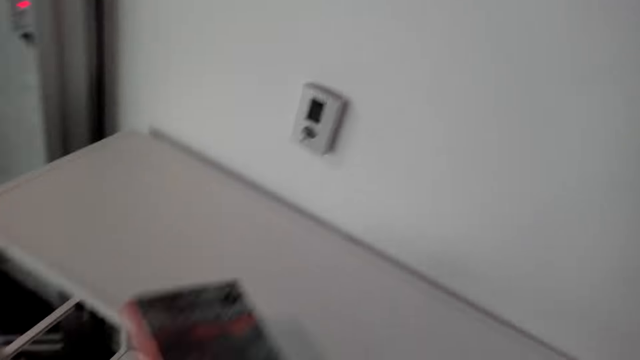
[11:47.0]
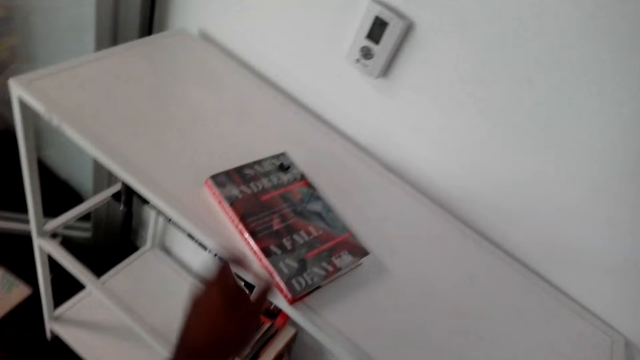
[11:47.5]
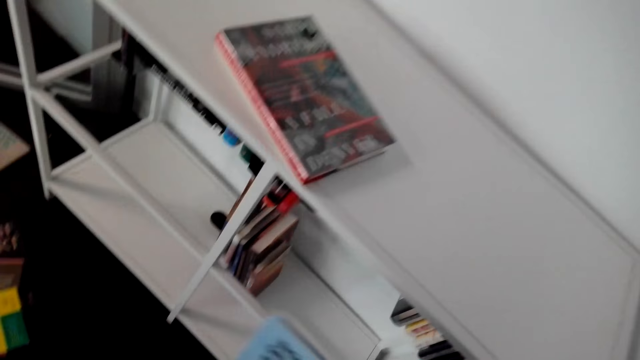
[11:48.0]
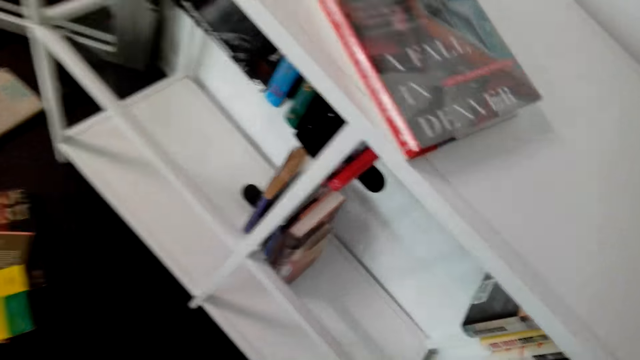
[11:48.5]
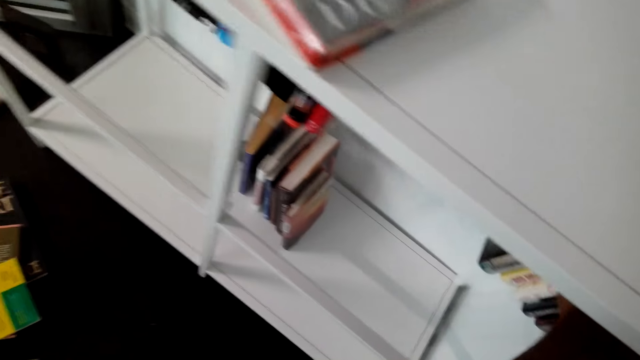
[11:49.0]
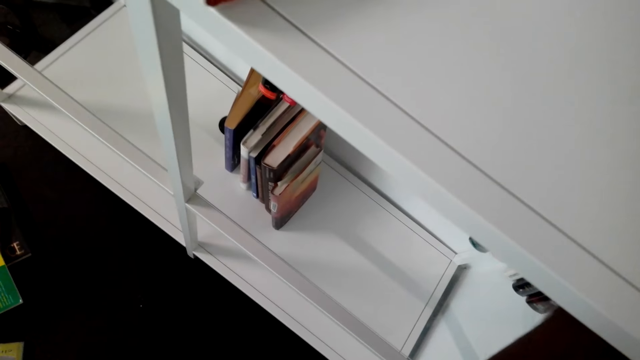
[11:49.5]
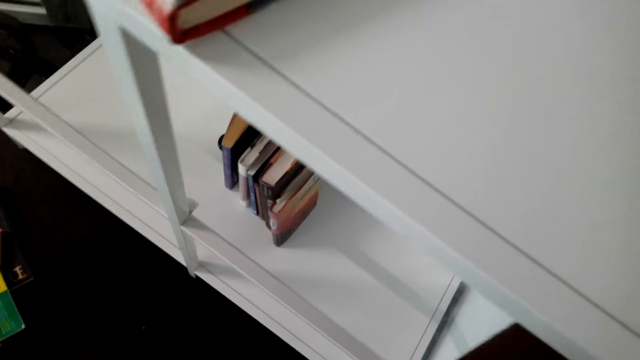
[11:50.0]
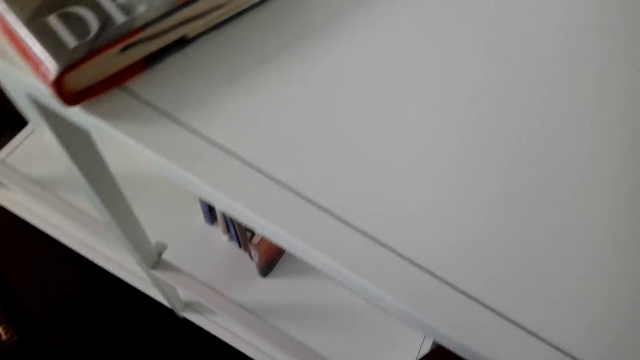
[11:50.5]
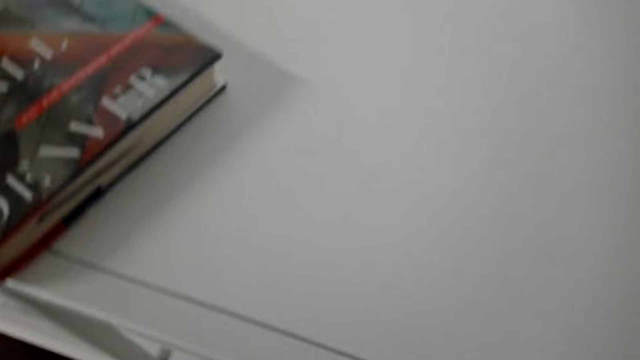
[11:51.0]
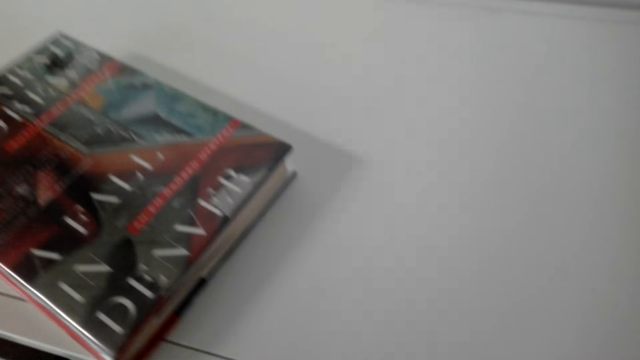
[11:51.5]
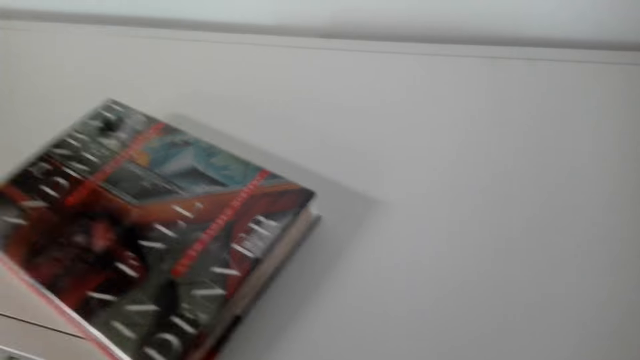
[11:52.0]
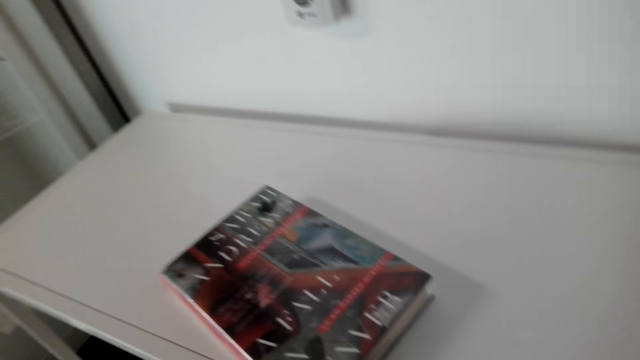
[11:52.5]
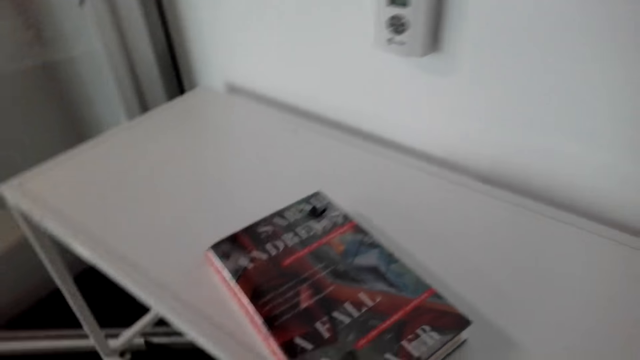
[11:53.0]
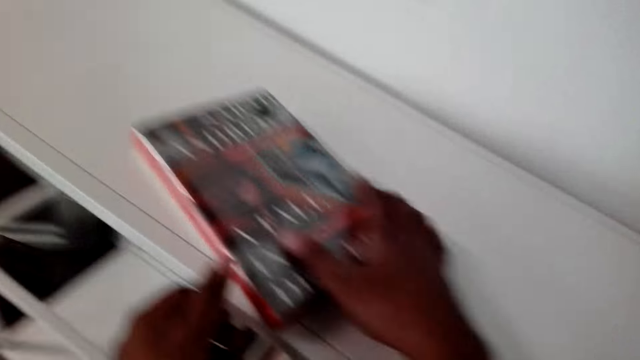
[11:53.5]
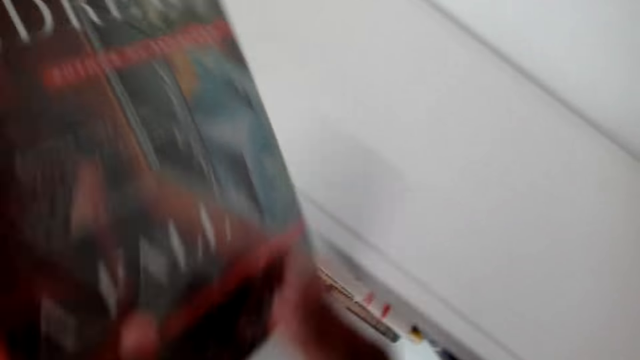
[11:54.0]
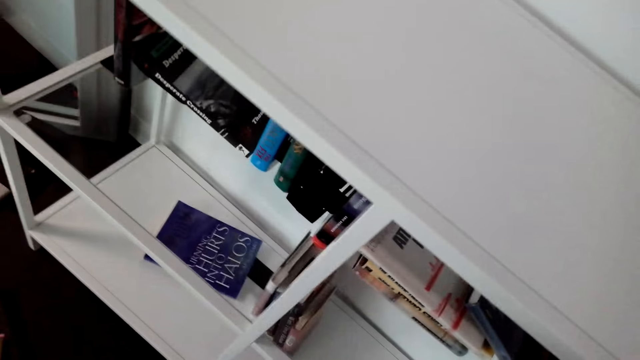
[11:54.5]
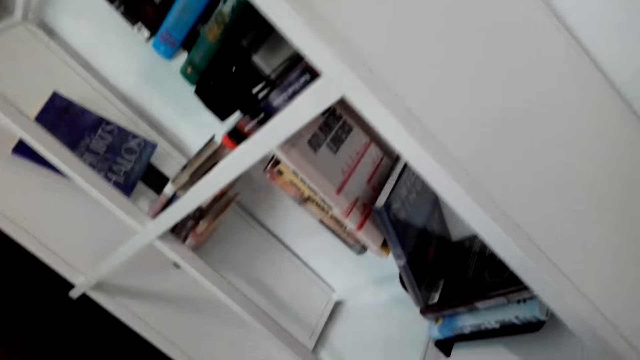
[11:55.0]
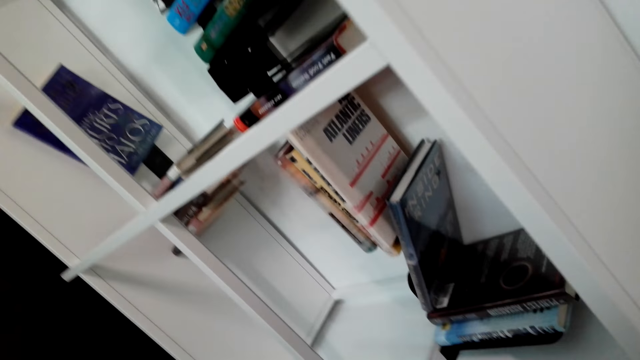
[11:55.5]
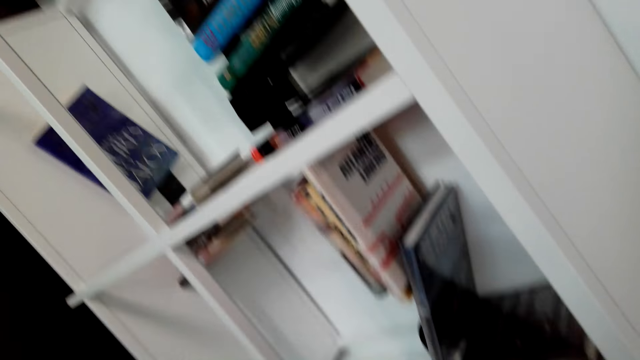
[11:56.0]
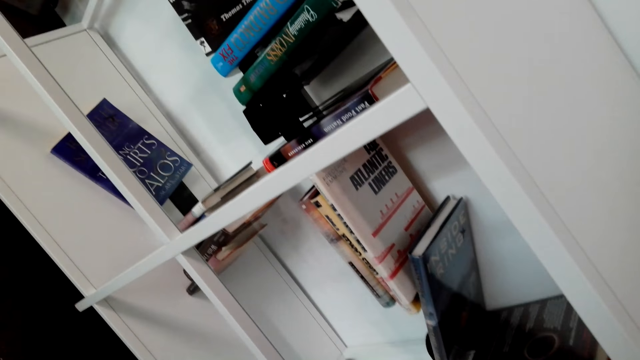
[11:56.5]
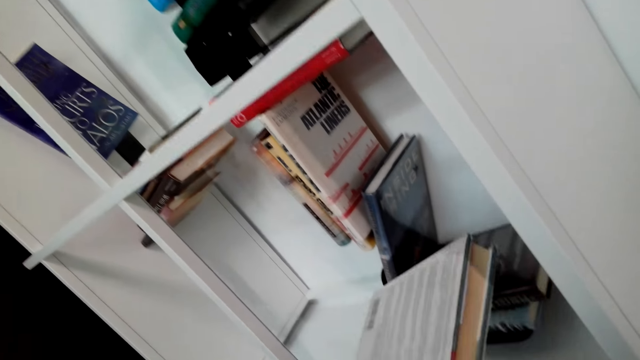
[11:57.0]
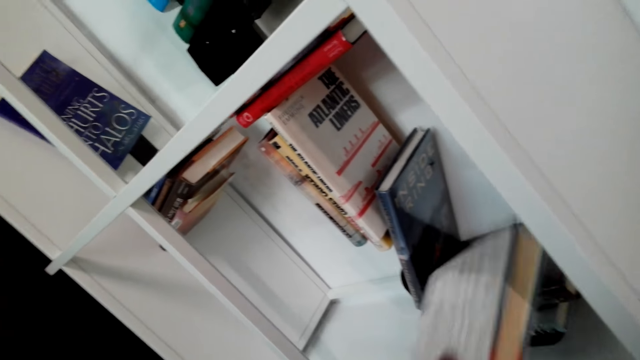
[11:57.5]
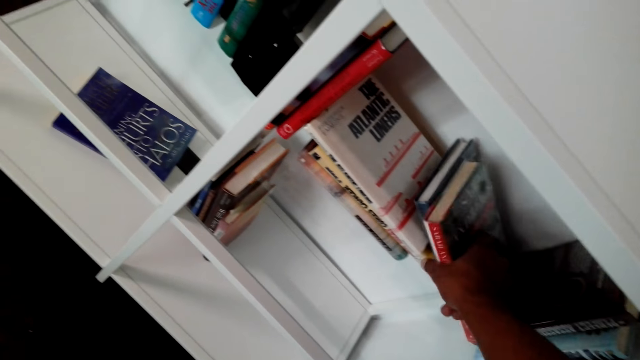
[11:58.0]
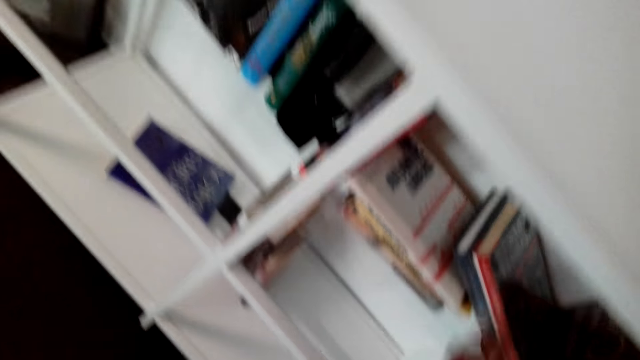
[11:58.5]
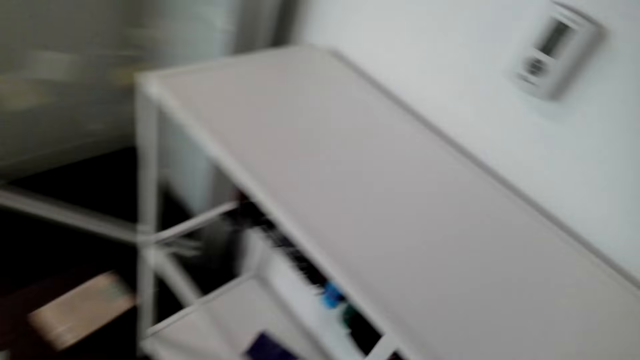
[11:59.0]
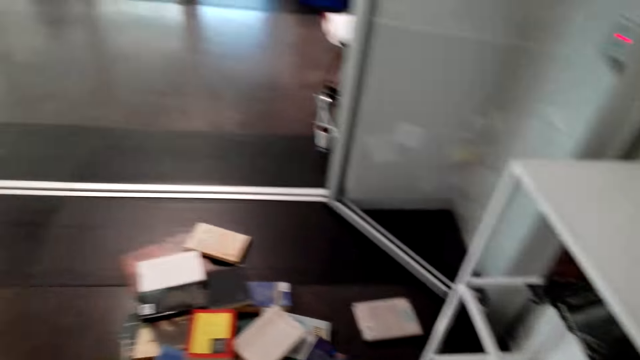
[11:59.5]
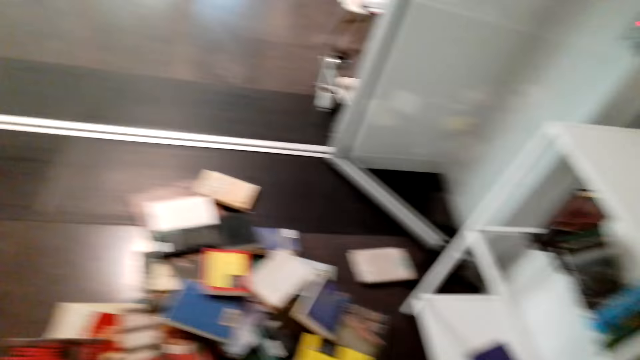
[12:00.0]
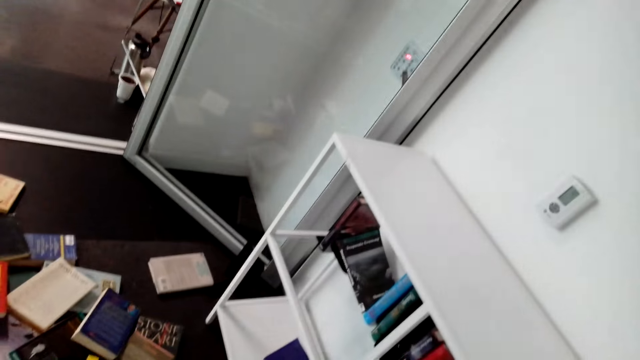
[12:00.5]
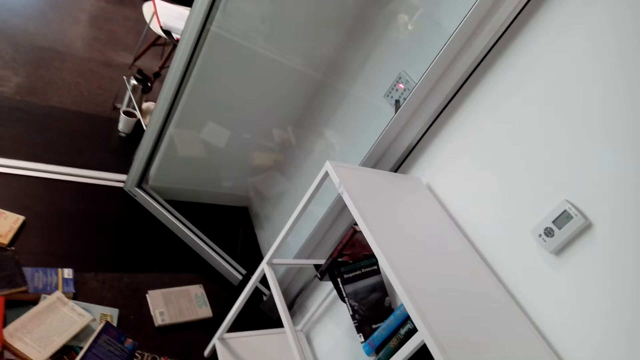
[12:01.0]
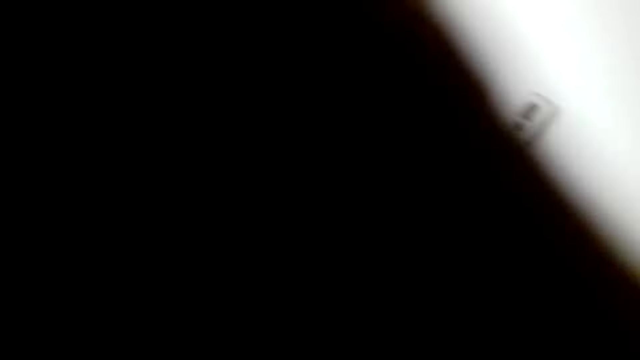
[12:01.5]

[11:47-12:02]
The camera wearer puts the book on top of the shelf. They look at the shelves. They turn around. They put the book on the shelf. They arrange the books. They look at the book. They turn around. They pick the book. They hold the book. They turn around. They put the book on the shelf. They turn around.

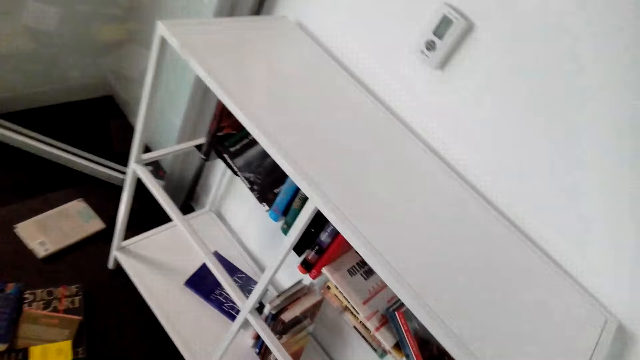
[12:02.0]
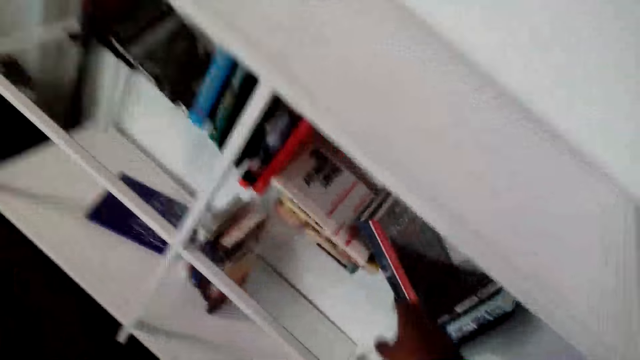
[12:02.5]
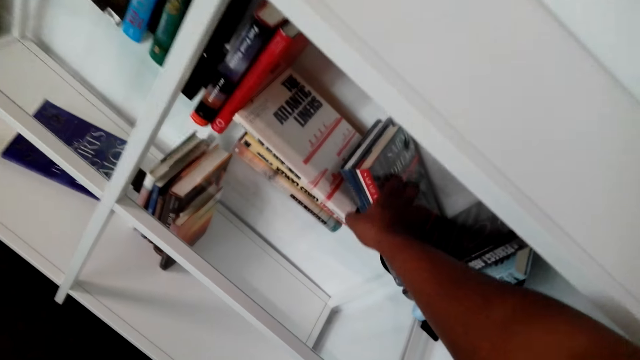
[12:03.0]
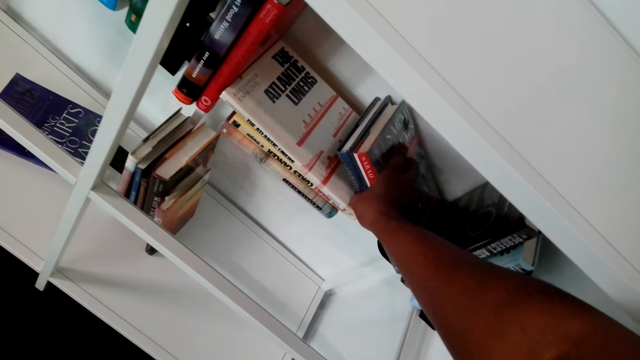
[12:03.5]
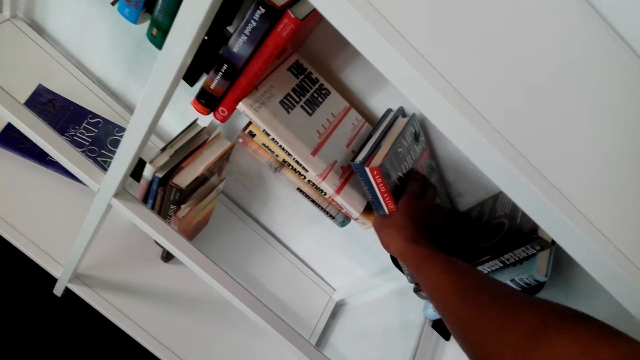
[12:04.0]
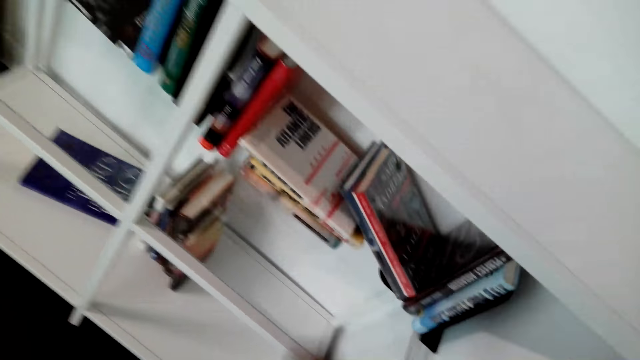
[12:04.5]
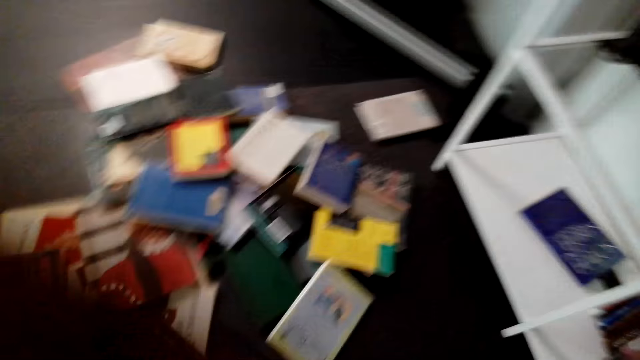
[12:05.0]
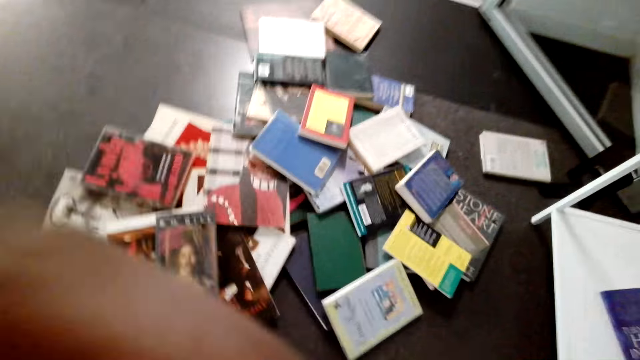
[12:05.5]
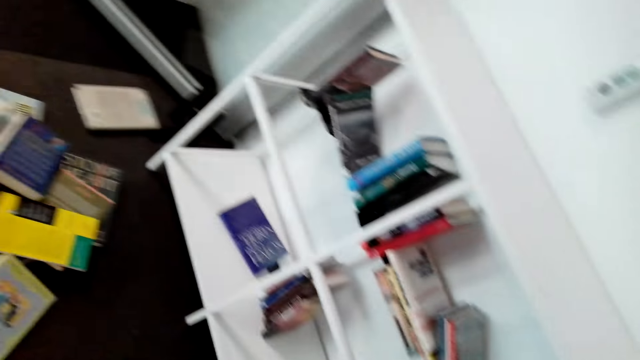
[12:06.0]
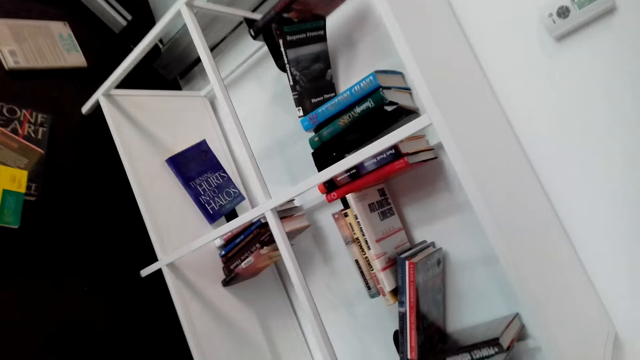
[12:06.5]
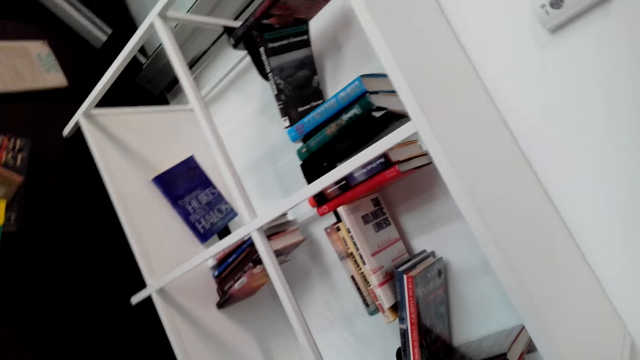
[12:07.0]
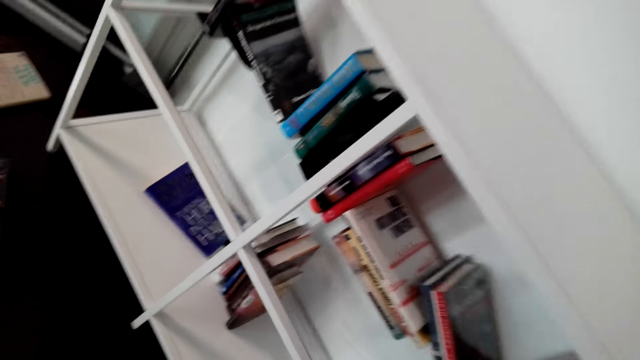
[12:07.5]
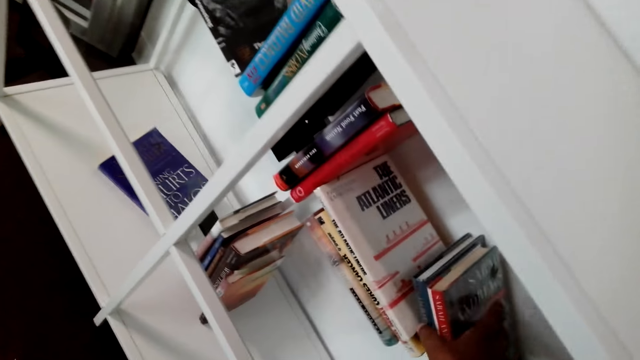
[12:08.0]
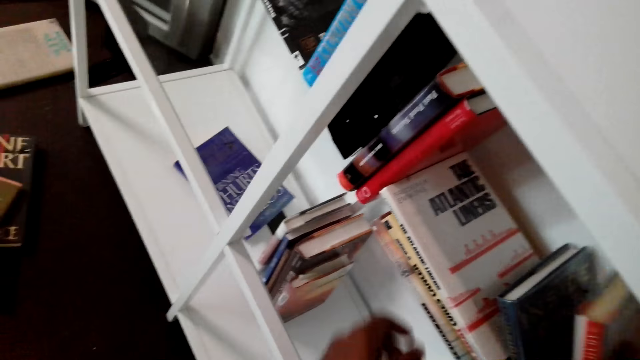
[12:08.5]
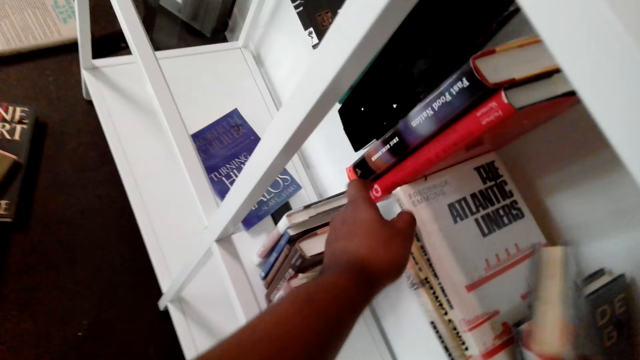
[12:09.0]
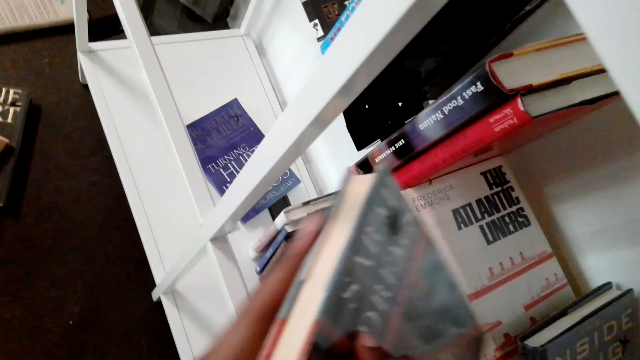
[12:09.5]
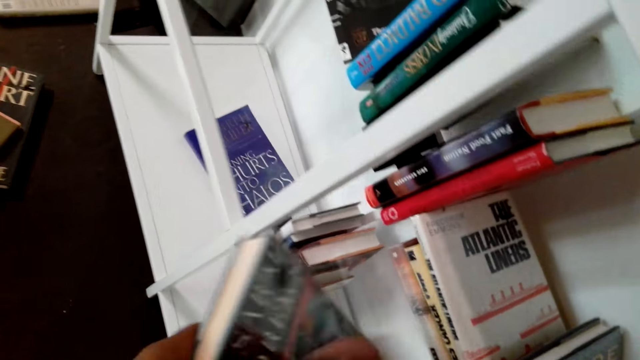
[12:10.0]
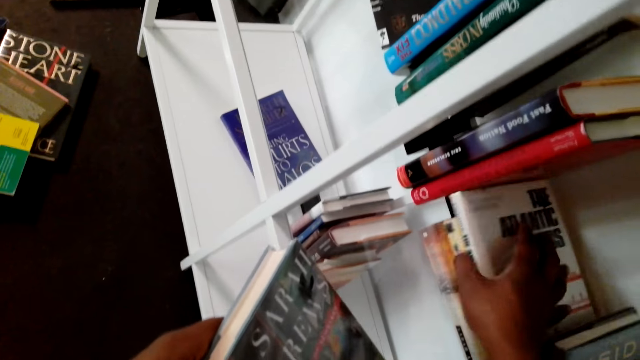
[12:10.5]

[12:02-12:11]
The camera wearer holds a book on a shelf. They look at the books. They turn around. They pick the book from the shelf. They hold the books on the shelf.
